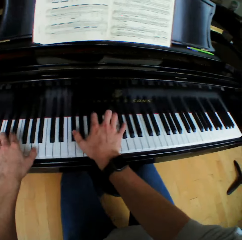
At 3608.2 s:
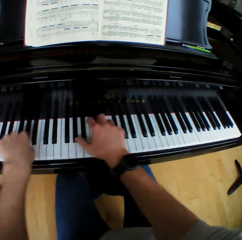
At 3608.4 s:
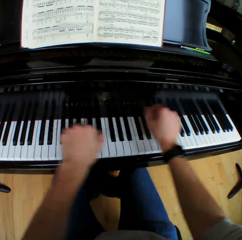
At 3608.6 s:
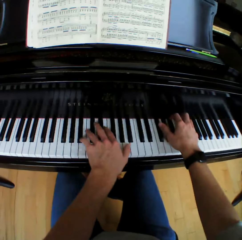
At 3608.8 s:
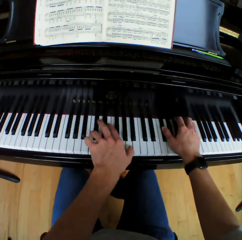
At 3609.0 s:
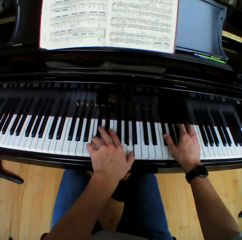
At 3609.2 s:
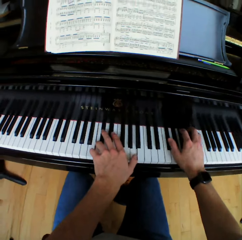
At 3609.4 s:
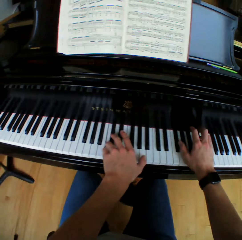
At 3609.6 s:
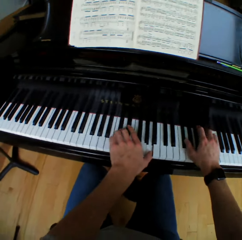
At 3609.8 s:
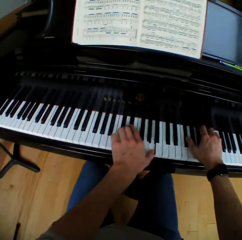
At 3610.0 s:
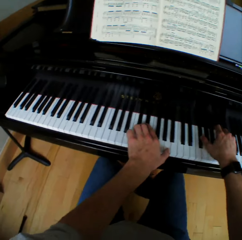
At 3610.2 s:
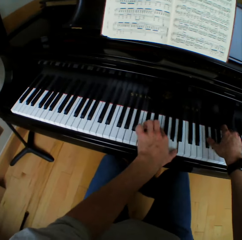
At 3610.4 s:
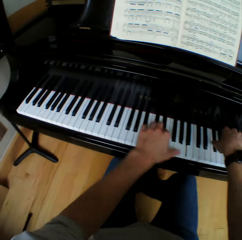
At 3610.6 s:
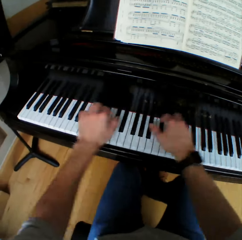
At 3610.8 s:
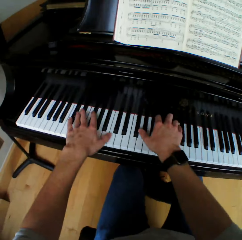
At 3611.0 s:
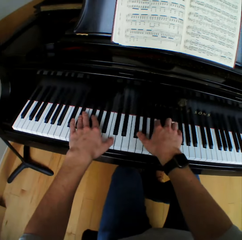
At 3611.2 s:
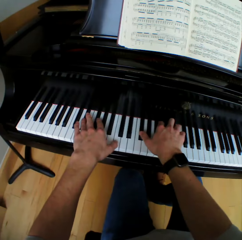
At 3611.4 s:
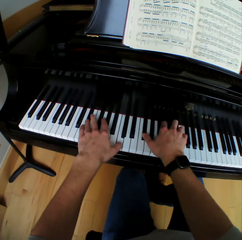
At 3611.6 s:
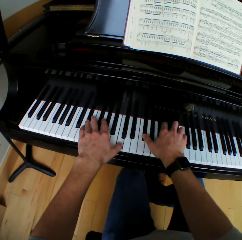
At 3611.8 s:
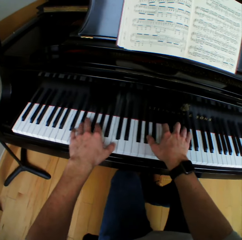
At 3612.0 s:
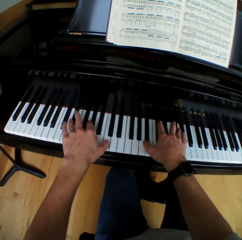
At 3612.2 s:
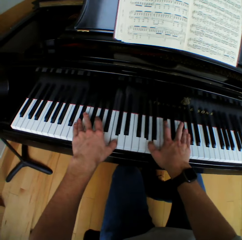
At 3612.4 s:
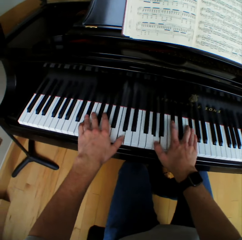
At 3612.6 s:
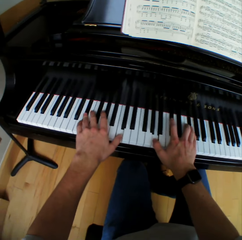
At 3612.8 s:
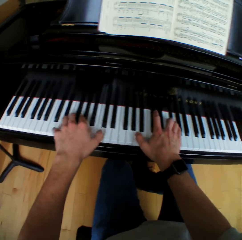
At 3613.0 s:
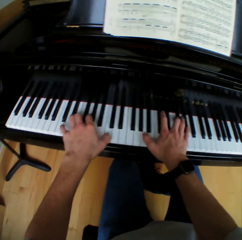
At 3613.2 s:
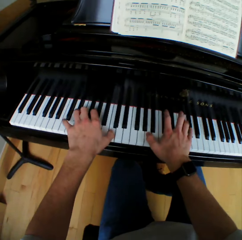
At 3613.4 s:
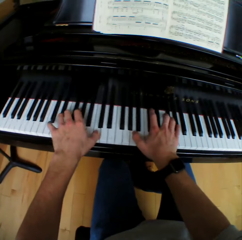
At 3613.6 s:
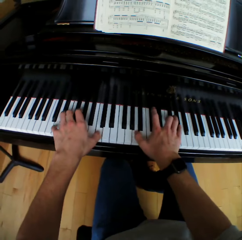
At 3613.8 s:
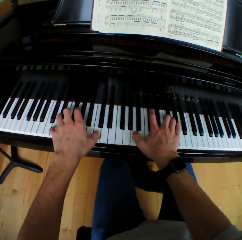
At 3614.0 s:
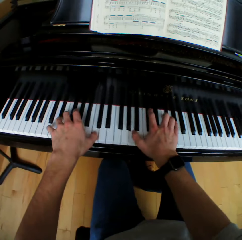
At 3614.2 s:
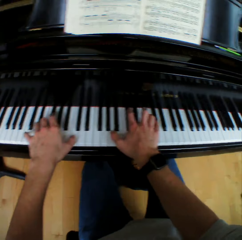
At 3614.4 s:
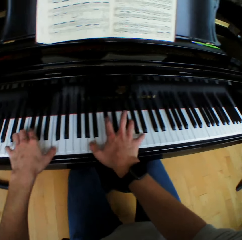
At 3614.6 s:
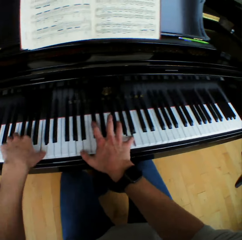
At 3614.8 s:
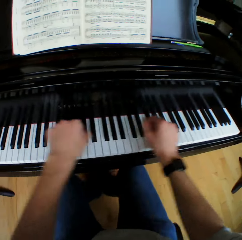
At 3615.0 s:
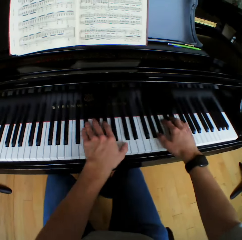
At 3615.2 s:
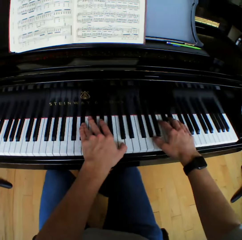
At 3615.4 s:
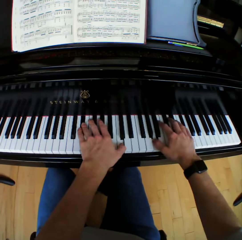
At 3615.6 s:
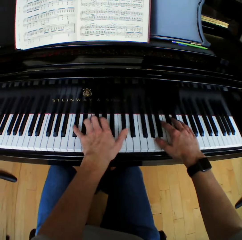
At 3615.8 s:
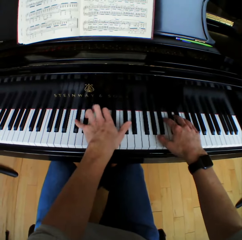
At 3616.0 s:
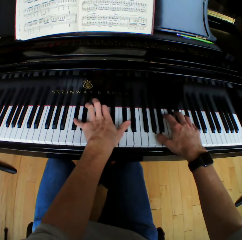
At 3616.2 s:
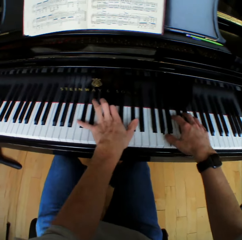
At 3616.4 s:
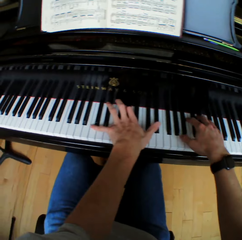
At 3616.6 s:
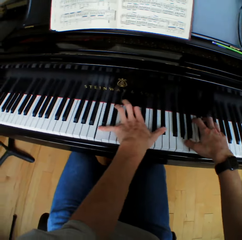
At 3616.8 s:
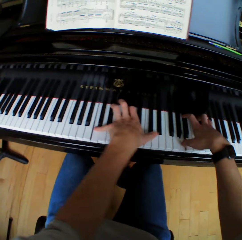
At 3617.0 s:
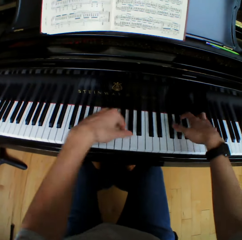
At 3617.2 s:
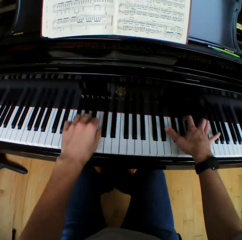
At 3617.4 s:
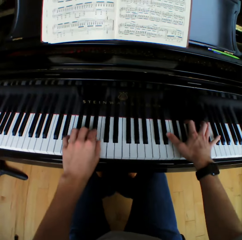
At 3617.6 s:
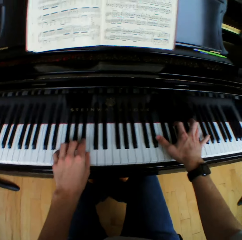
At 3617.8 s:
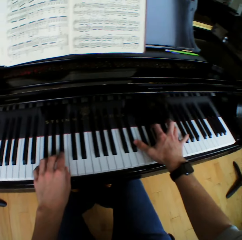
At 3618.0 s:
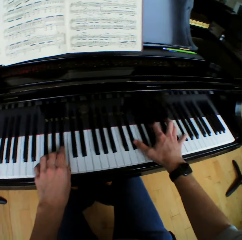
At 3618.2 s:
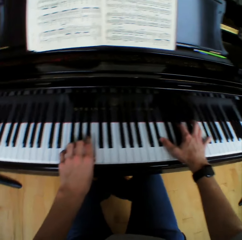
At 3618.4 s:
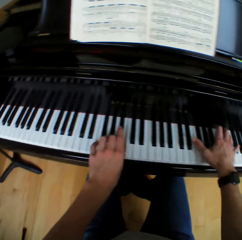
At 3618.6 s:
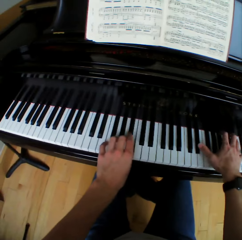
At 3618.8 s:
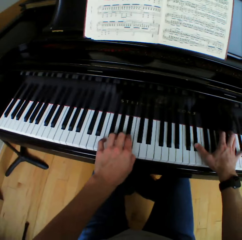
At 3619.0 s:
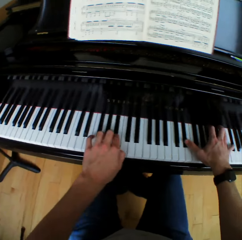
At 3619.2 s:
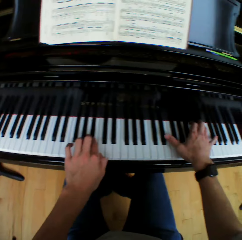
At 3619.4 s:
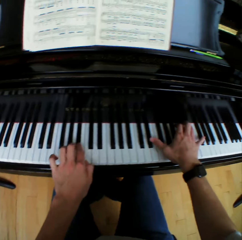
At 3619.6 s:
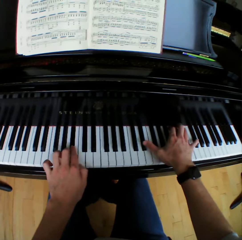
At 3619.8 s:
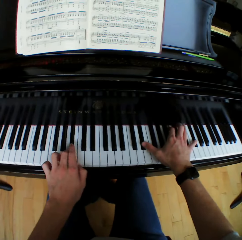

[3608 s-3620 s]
The camera wearer moves both hands. They play the piano. They move both hands. They play the piano. They move both hands. They play the piano. They move the left hand. They play the piano.

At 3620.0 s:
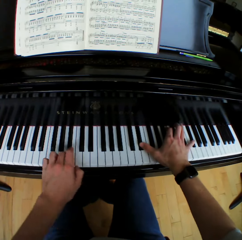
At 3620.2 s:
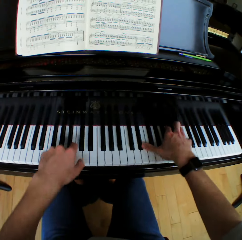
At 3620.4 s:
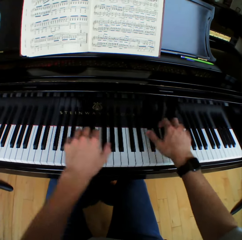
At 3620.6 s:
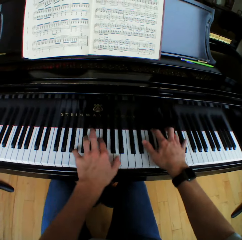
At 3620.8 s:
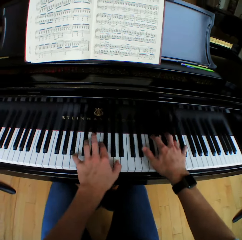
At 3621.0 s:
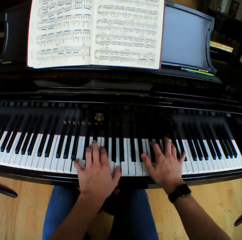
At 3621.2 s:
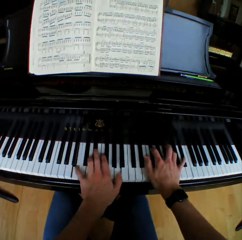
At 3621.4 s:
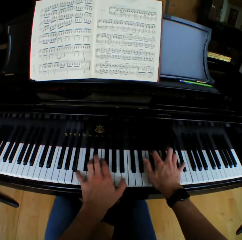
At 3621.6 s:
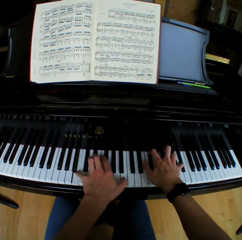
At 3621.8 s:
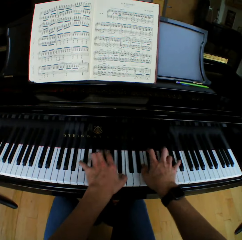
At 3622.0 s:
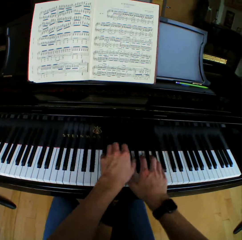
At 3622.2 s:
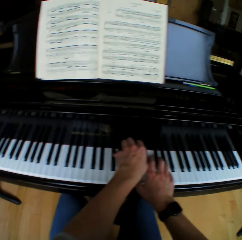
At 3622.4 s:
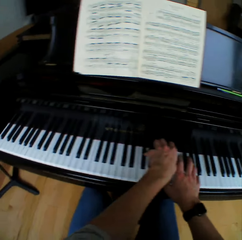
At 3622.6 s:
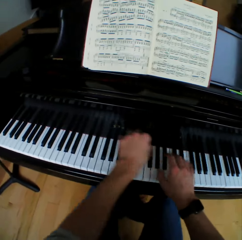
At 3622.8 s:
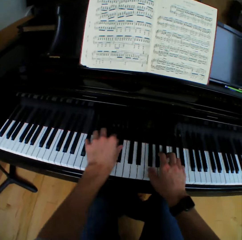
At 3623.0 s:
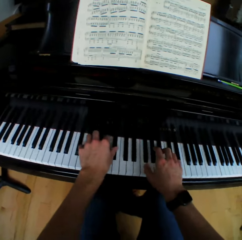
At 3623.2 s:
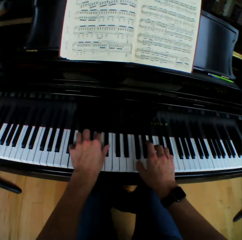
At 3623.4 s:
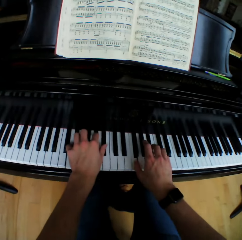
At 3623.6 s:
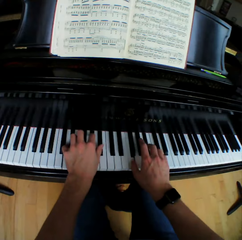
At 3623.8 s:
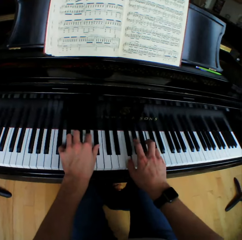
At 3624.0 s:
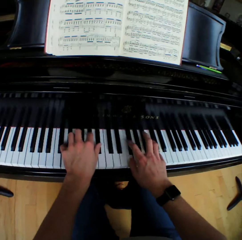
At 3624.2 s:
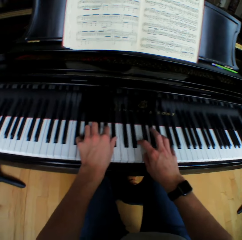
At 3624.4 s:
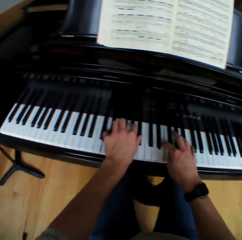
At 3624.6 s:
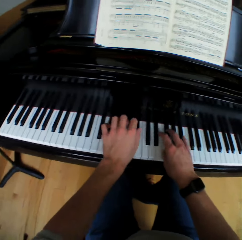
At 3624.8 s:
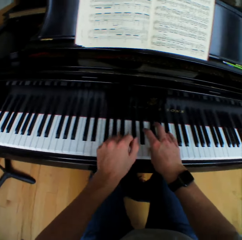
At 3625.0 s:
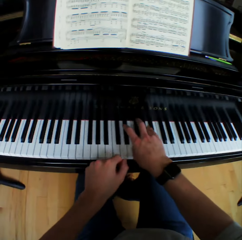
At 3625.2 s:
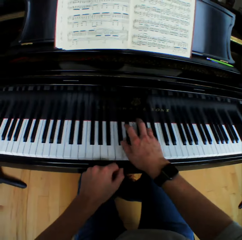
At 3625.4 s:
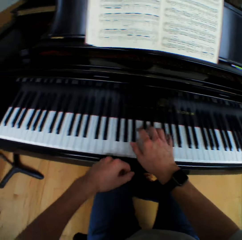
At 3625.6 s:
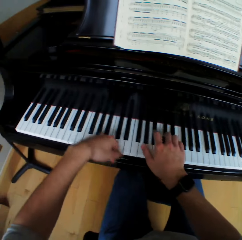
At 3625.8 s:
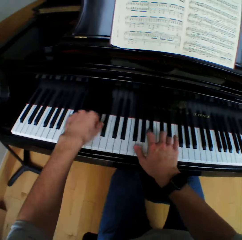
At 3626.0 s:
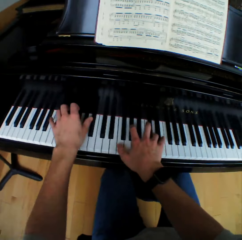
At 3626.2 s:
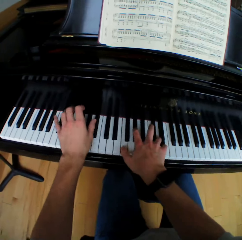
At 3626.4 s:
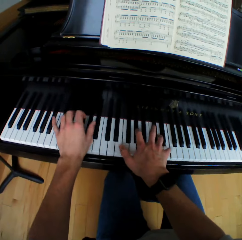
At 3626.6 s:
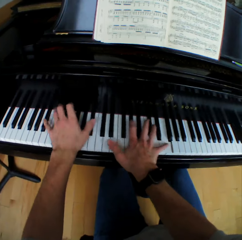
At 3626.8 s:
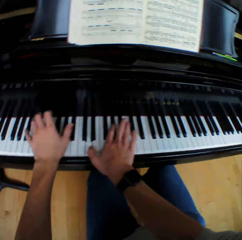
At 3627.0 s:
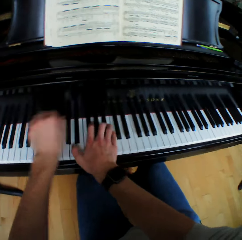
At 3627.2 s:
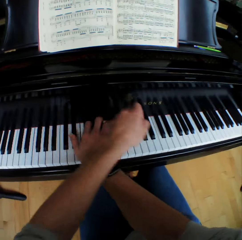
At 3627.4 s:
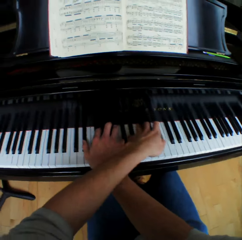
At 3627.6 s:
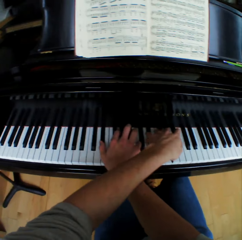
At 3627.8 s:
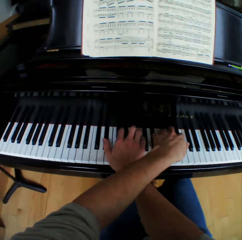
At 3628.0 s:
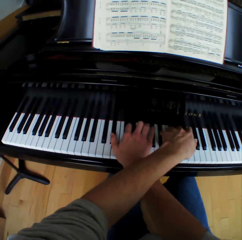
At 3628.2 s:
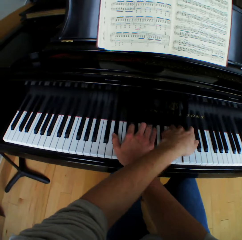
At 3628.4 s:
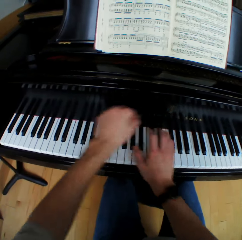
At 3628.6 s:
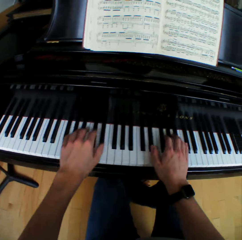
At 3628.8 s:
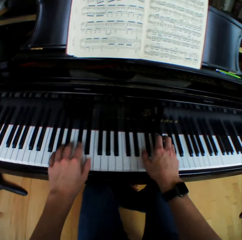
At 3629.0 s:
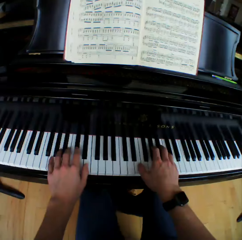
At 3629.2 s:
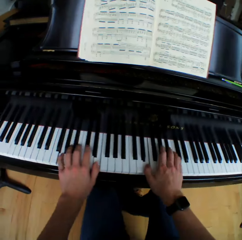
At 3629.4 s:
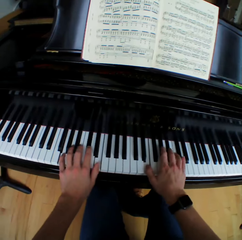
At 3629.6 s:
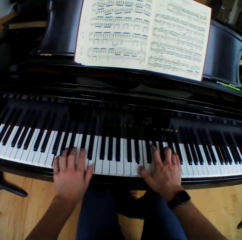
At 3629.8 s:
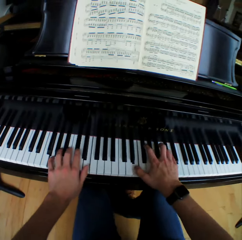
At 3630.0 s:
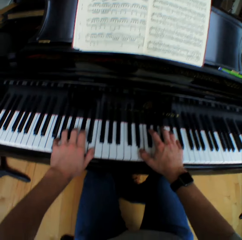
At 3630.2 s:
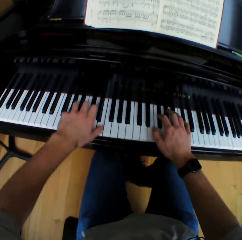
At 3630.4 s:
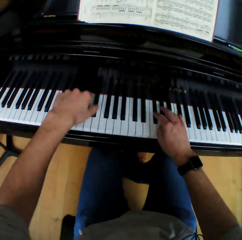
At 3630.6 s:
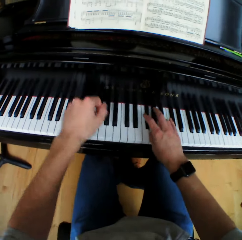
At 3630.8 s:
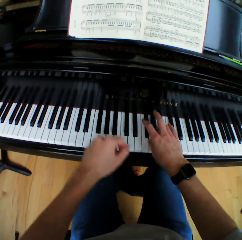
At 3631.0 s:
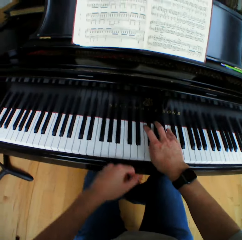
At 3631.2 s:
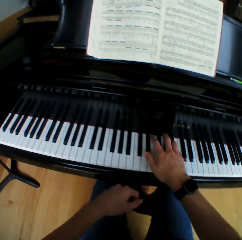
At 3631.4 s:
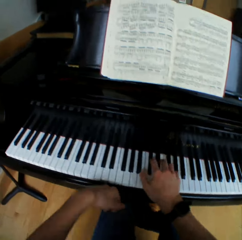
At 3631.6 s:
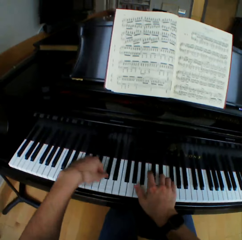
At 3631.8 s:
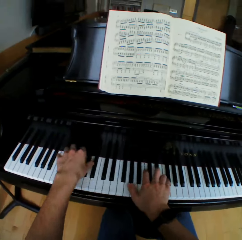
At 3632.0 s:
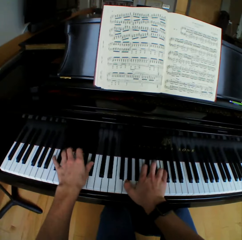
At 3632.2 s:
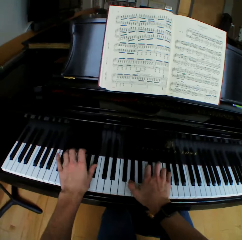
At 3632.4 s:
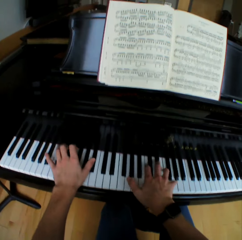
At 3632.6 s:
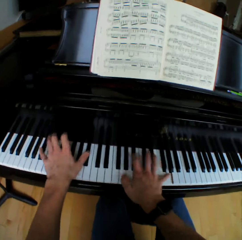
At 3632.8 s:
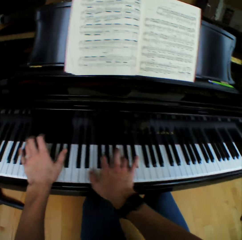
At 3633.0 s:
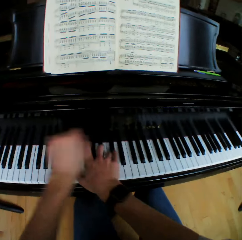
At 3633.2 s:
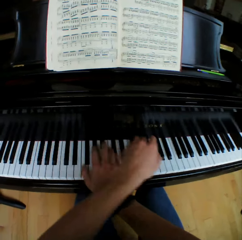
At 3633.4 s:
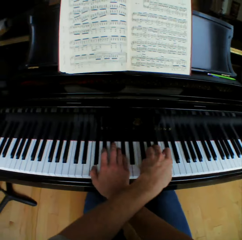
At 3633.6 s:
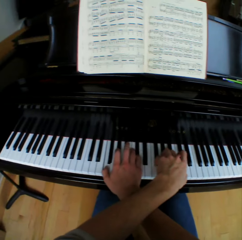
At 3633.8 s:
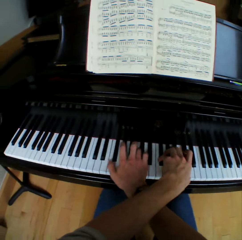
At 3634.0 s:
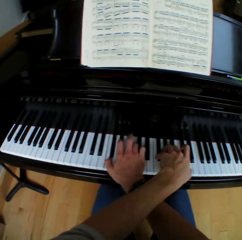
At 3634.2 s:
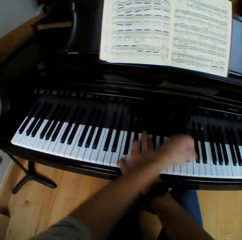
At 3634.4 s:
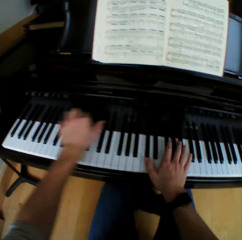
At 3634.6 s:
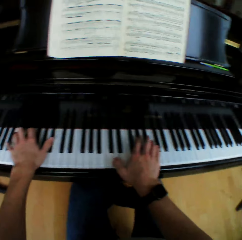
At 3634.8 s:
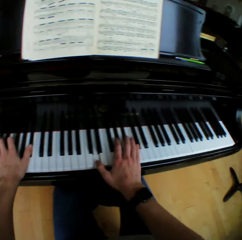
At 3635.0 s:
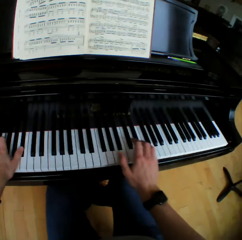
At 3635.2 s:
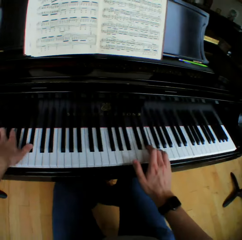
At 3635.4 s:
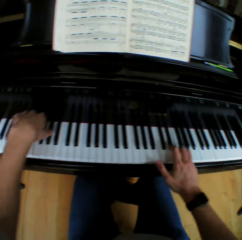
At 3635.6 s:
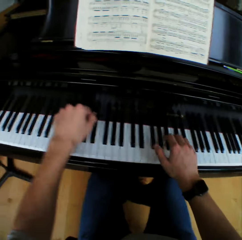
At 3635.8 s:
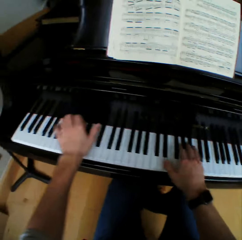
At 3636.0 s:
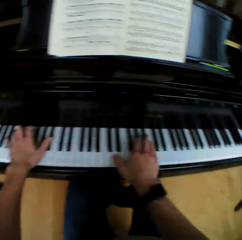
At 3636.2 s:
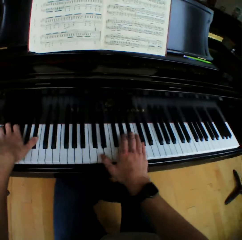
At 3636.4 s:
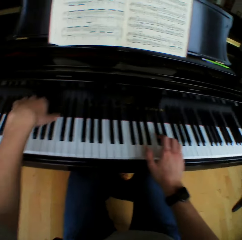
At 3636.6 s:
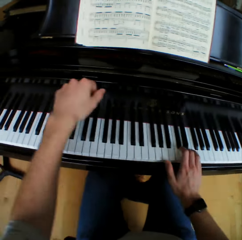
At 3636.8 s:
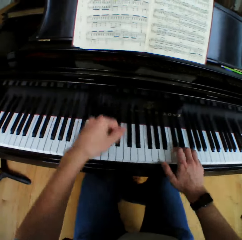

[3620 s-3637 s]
The camera wearer lifts both hands. He plays the piano. He moves the left hand. He plays the piano. He removes his left hand from the piano. He plays the piano. He lifts the left hand. He returns his left hand on the piano. He plays the piano. He crosses his left hand over his right hand on the piano. He plays the piano. He removes the left hand on top of the right. He returns his left hand on the piano. He plays a chord on the piano with both hands. He removes his left hand from the piano. He plays the piano. He returns his left hand on the piano. He plays a chord on the piano with both hands. He lifts the left hand. He crosses his left hand over his right hand on the piano. He plays the piano. He returns his left hand on the piano. He removes the left hand on top of the right. He plays a chord on the piano with both hands. He moves the right hand. He lifts the left hand. He plays the piano.
